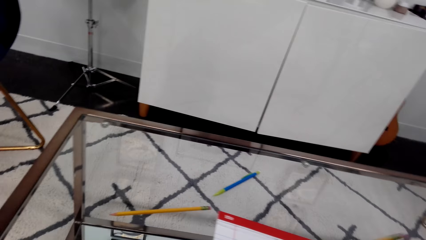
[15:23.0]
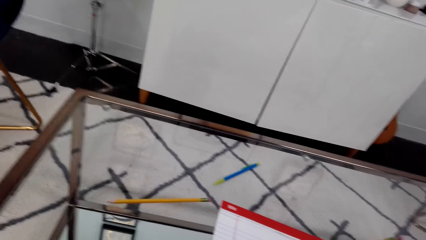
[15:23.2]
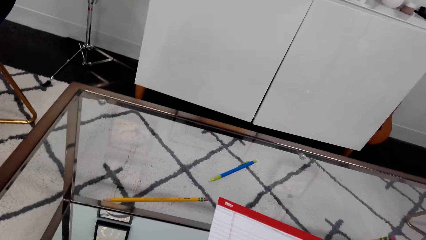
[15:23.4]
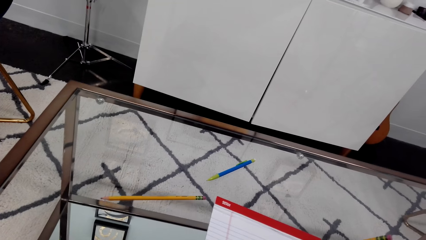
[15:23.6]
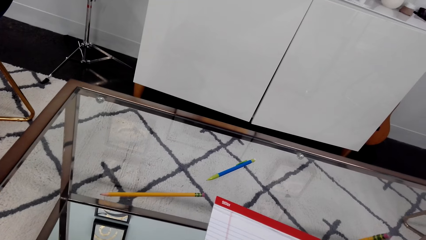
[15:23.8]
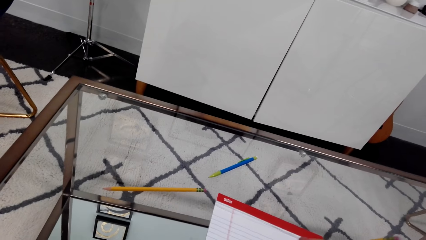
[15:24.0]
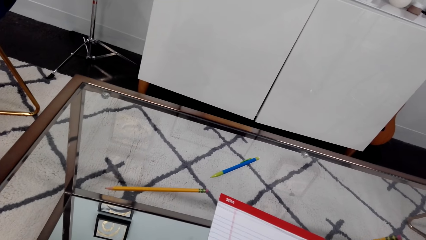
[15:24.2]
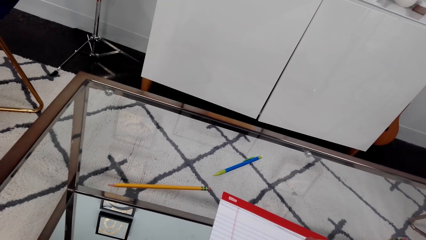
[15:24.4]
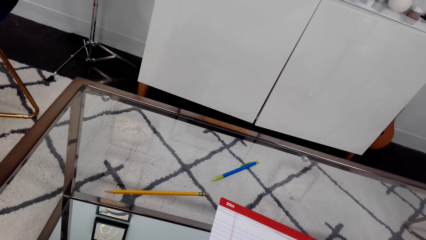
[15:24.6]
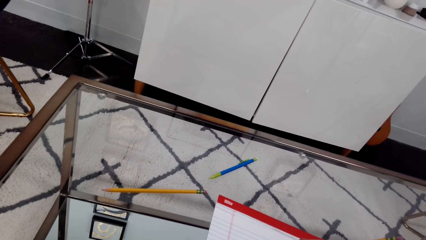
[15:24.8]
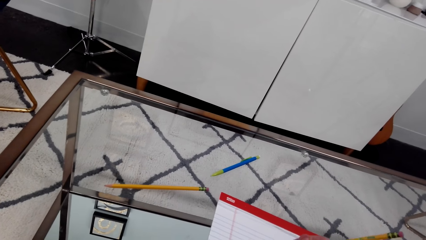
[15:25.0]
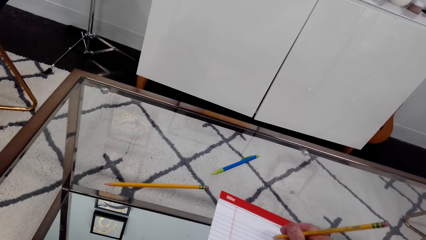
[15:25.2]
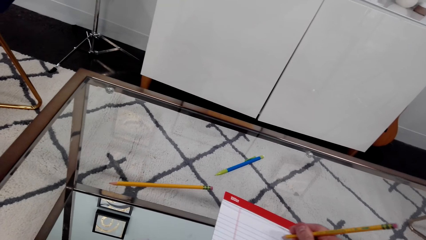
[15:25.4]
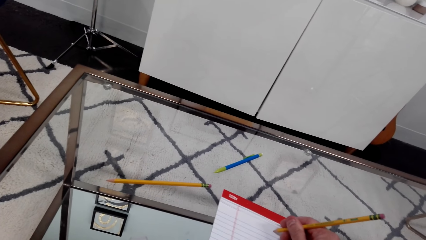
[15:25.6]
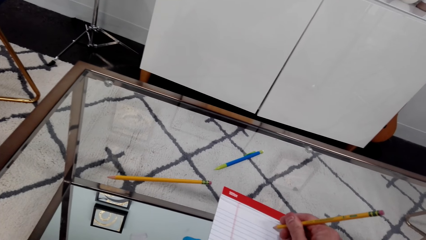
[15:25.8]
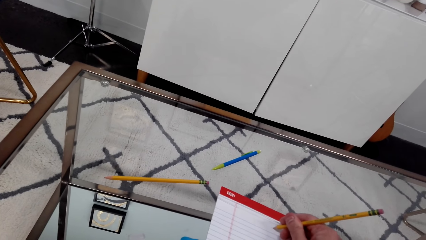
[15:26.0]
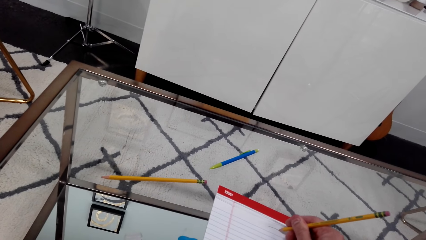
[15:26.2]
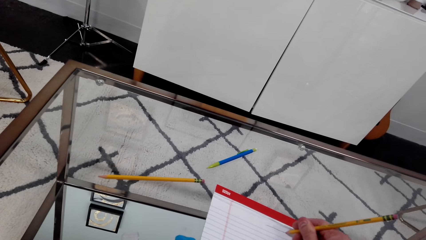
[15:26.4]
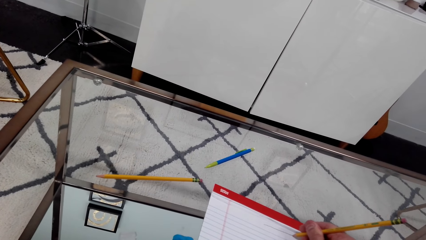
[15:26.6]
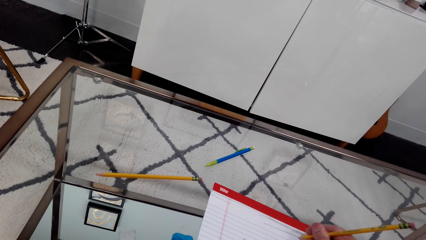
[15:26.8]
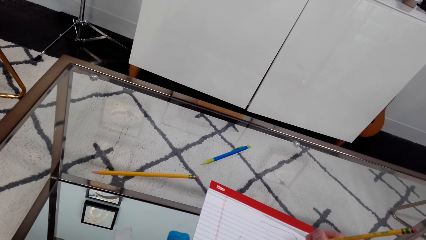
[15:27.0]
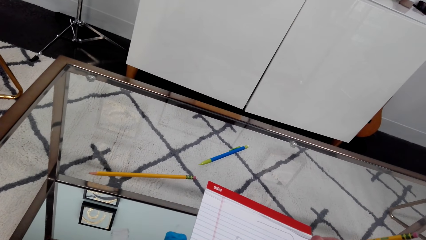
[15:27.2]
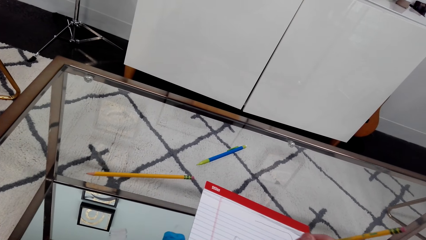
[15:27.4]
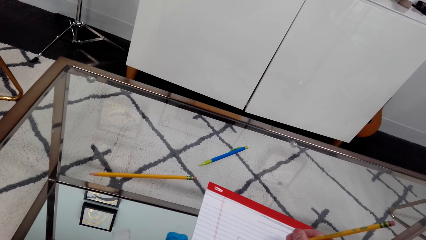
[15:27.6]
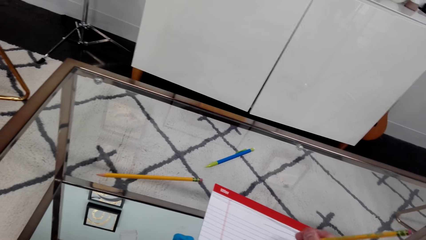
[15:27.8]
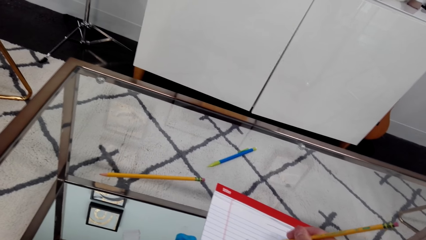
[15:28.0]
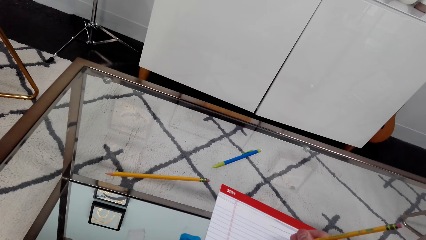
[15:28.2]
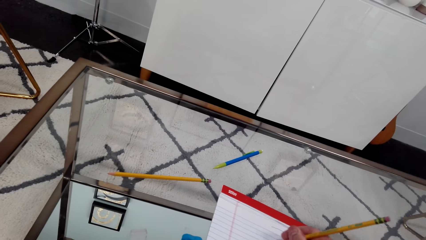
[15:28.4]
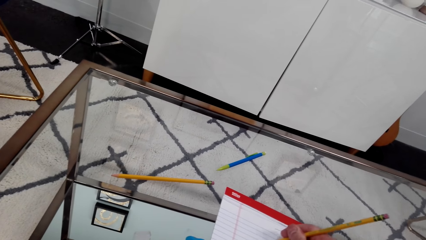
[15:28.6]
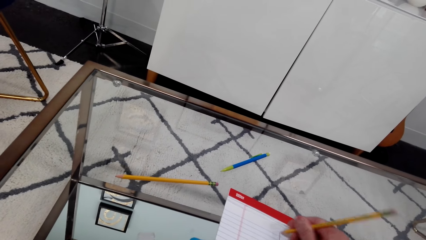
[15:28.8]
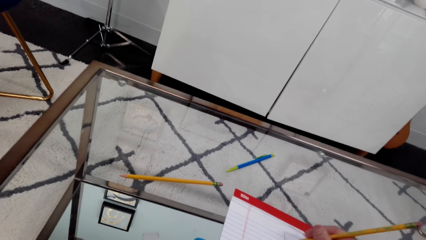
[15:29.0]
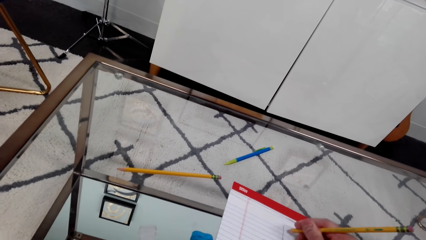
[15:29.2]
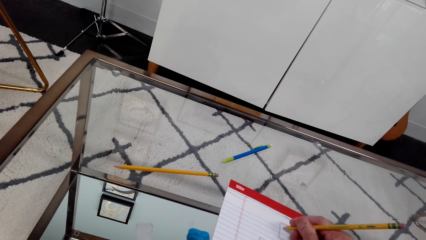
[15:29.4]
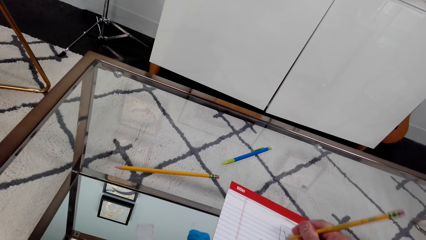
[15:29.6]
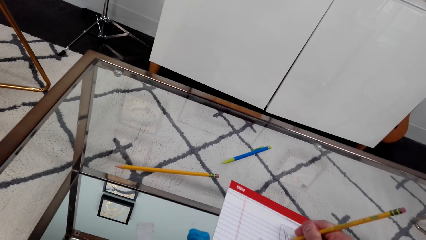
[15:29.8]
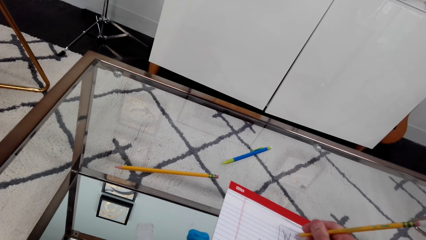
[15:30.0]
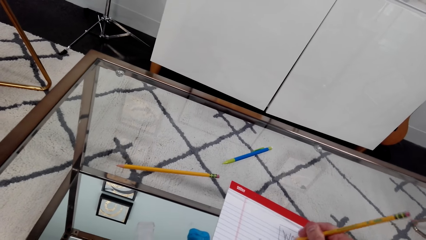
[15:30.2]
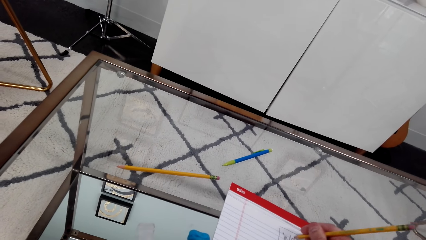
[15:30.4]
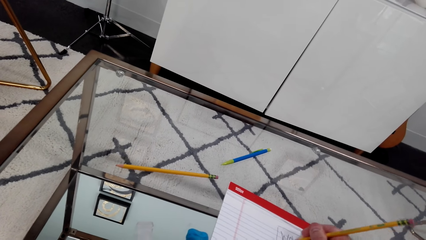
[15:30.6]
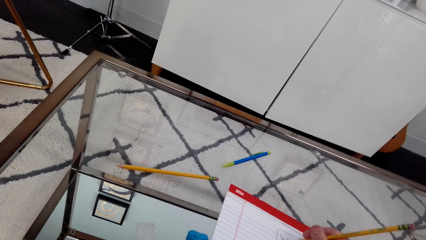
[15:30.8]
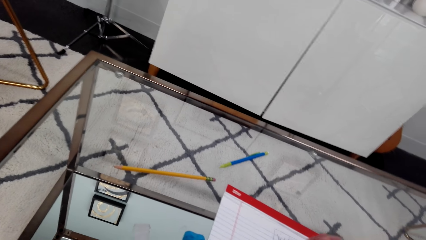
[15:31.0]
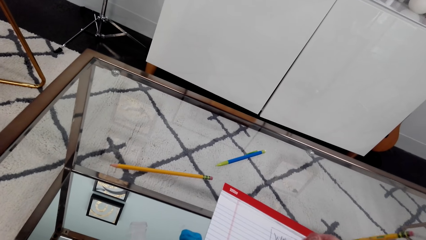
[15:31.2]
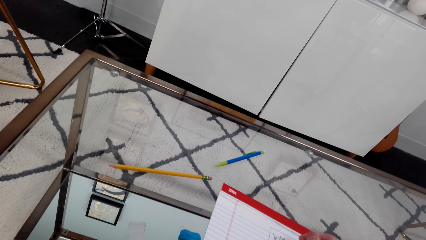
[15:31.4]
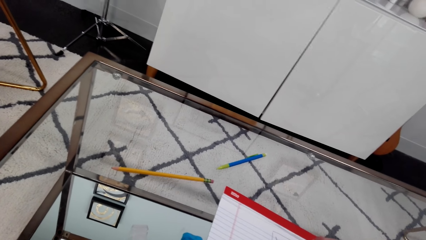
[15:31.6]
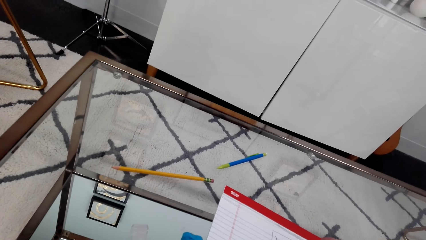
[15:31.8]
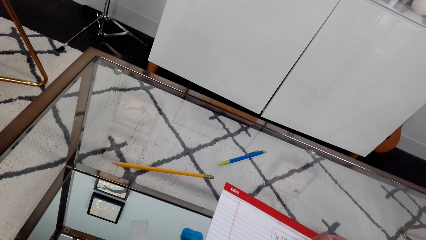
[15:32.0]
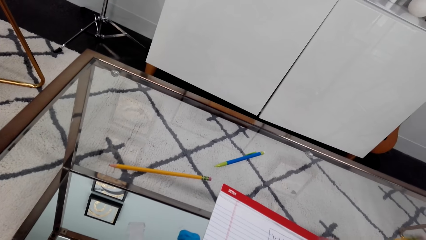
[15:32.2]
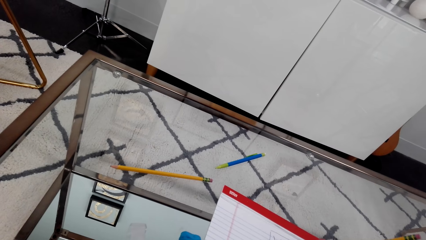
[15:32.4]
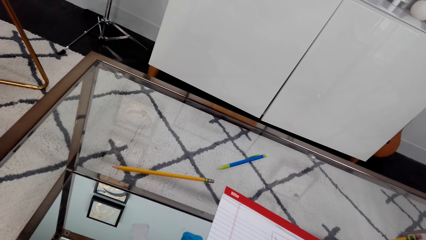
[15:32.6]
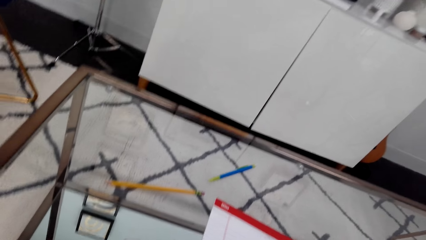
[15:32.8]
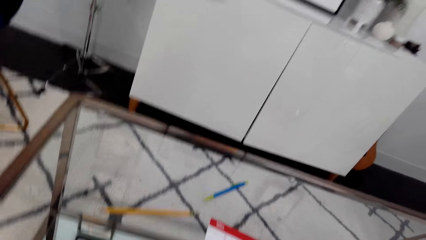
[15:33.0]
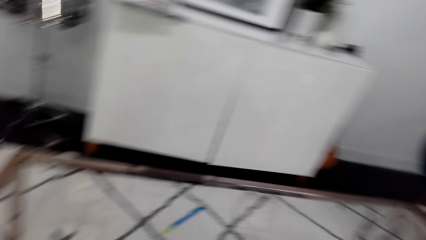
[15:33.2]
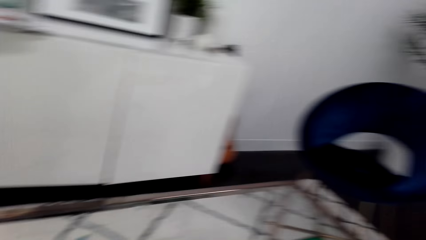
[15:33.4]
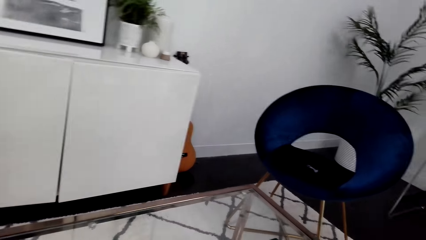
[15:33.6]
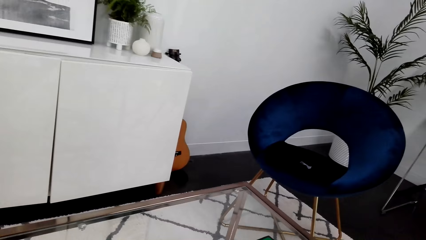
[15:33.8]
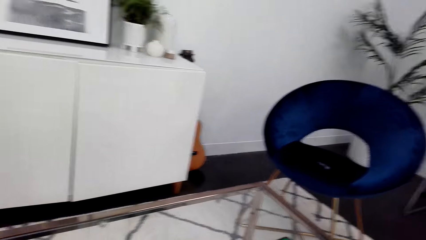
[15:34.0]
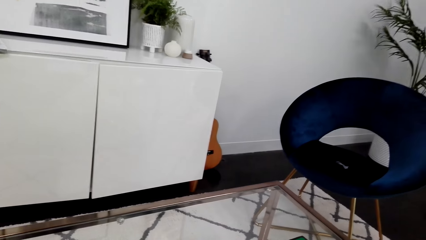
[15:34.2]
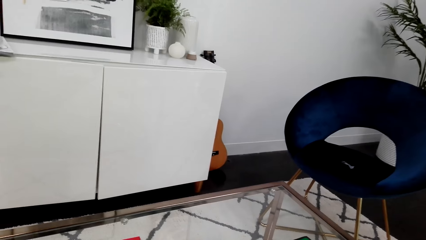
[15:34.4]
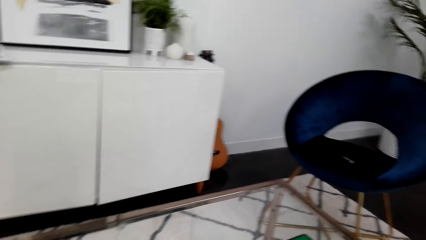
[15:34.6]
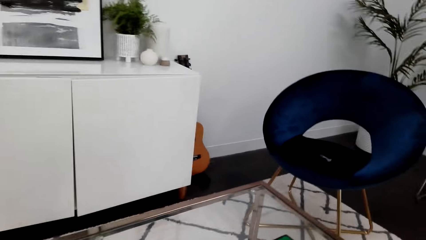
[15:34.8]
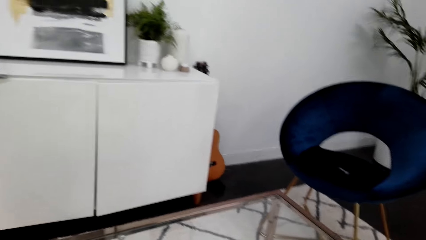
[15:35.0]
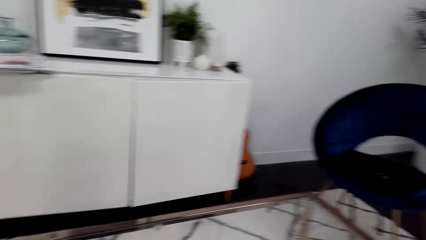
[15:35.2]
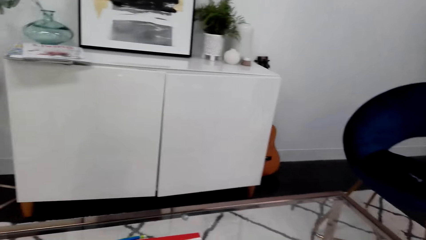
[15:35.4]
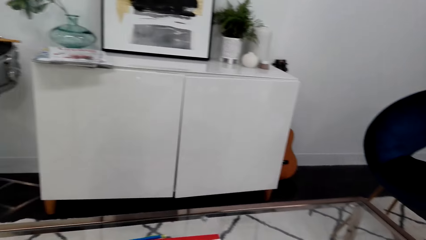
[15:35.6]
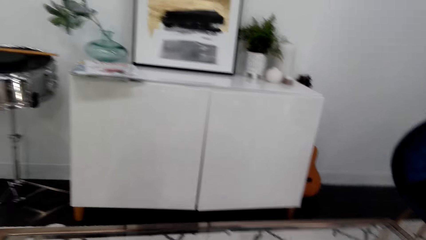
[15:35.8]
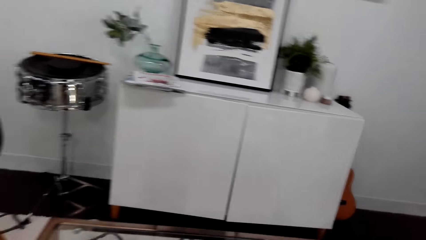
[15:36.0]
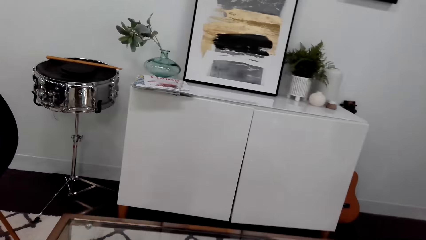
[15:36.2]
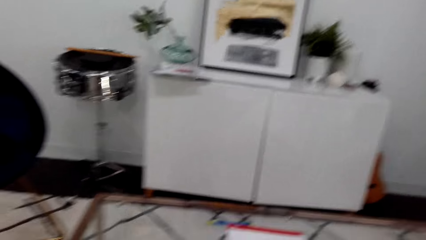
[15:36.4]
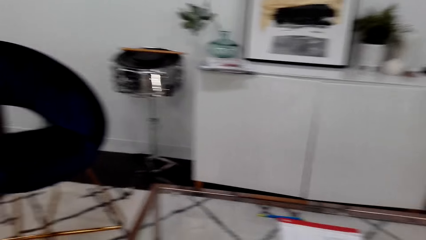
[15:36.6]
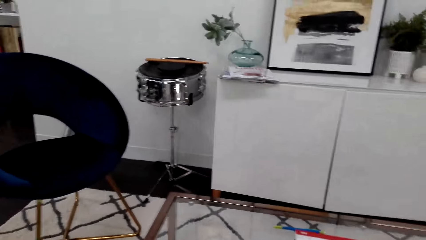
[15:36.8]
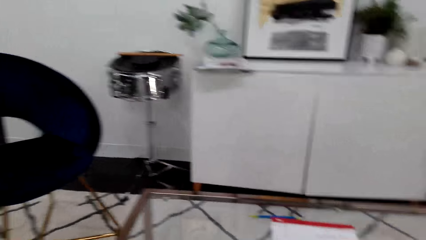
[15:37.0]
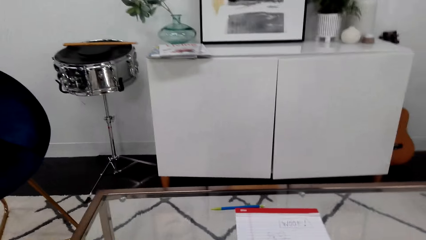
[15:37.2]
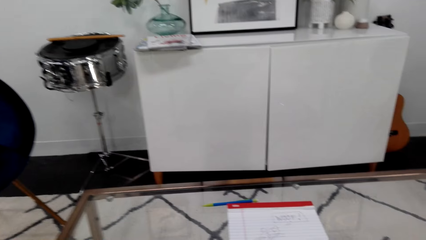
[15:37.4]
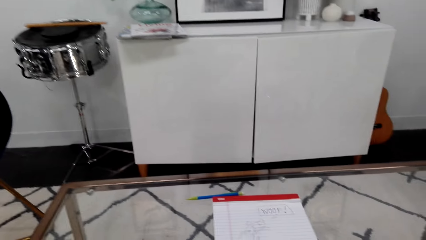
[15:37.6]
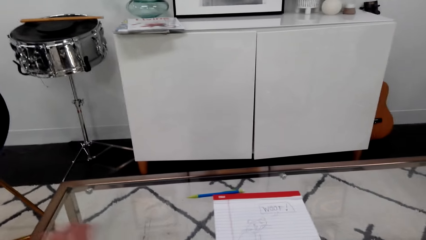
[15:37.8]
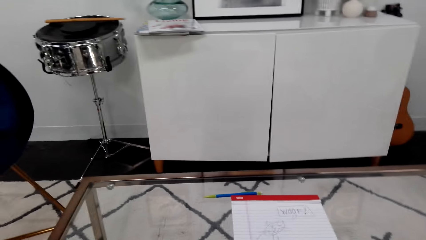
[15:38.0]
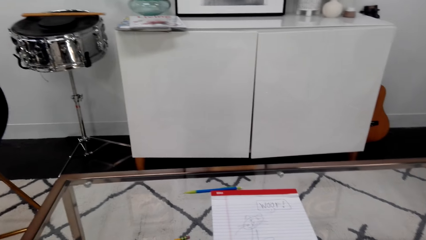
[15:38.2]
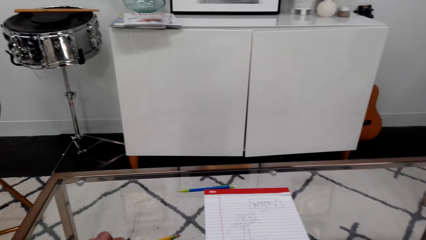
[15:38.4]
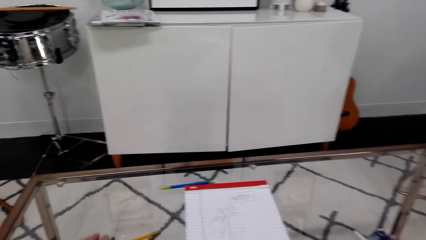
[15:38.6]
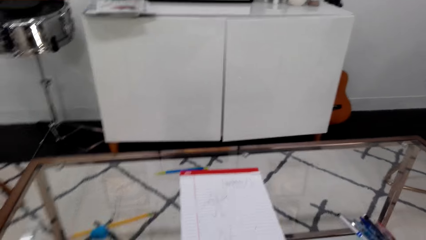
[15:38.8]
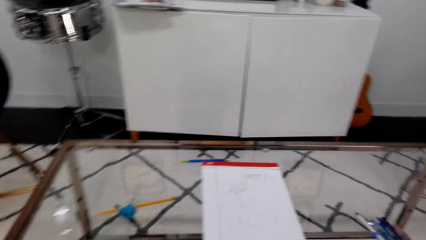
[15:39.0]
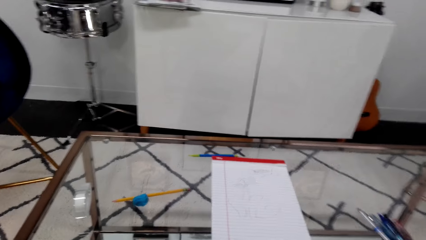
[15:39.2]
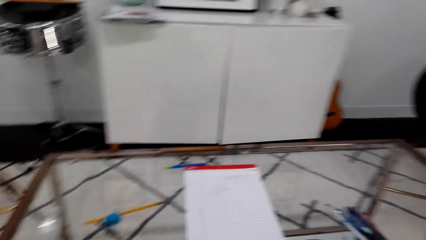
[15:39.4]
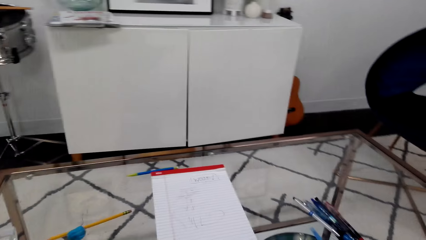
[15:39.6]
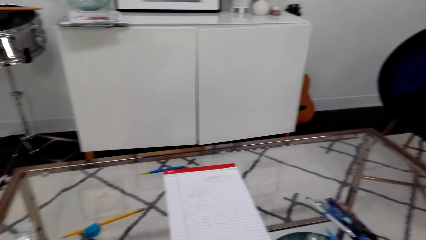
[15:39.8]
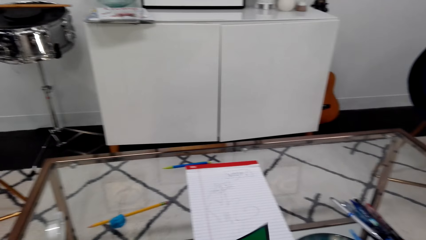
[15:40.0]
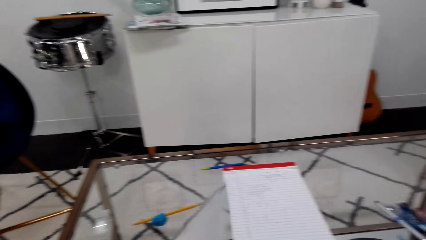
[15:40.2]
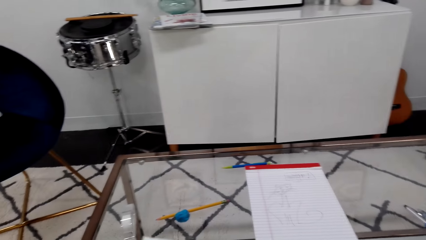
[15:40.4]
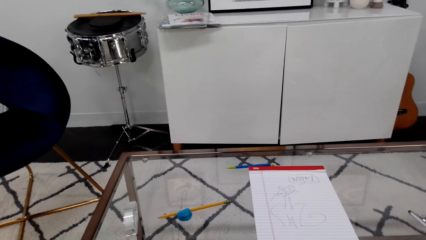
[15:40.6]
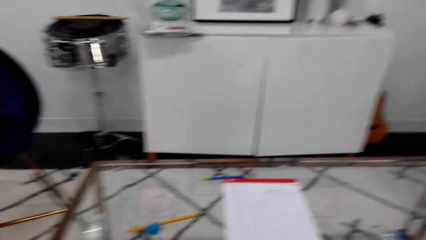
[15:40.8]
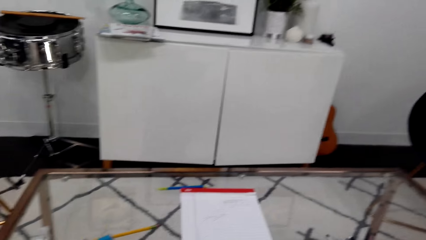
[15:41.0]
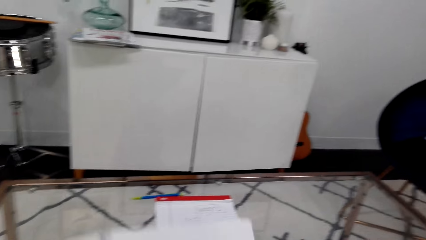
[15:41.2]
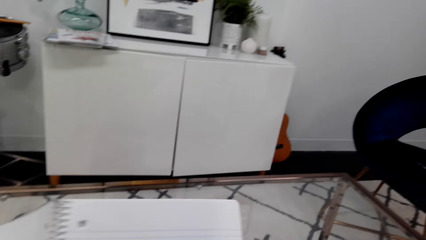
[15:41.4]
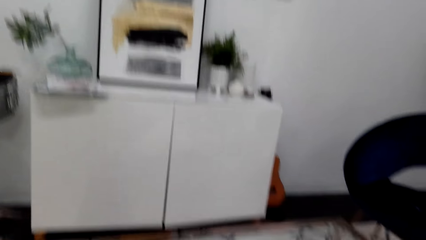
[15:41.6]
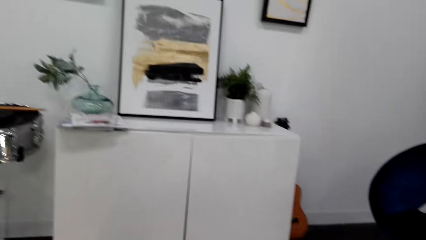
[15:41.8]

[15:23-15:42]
The camera wearer draws on the book. They write on paper. They look around. They move their hand. They look around.
